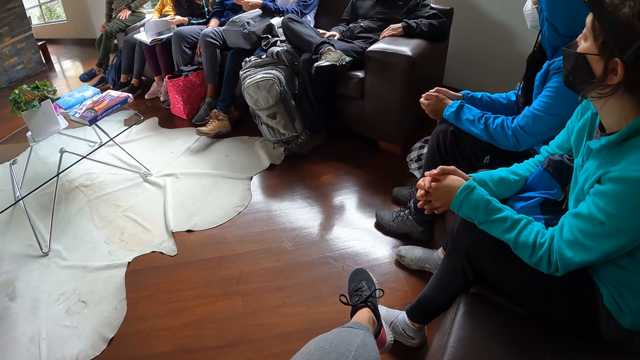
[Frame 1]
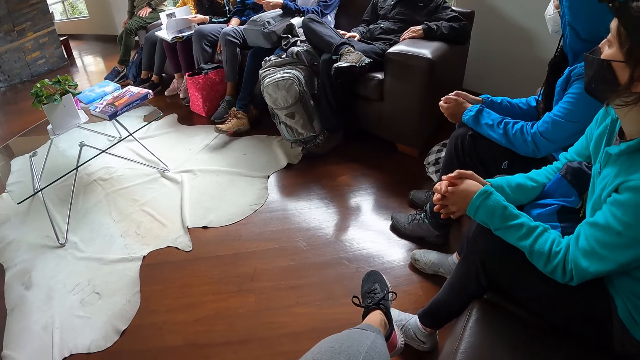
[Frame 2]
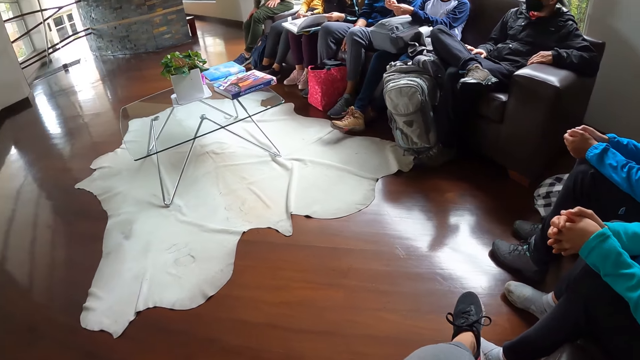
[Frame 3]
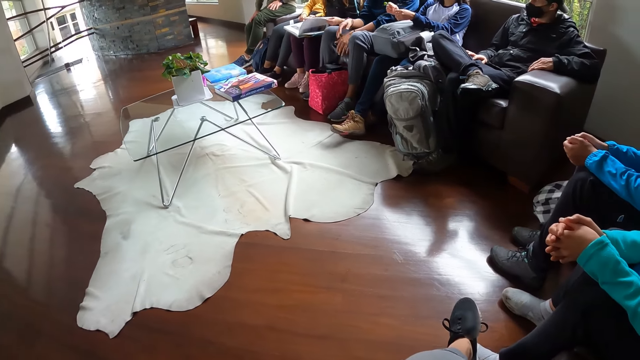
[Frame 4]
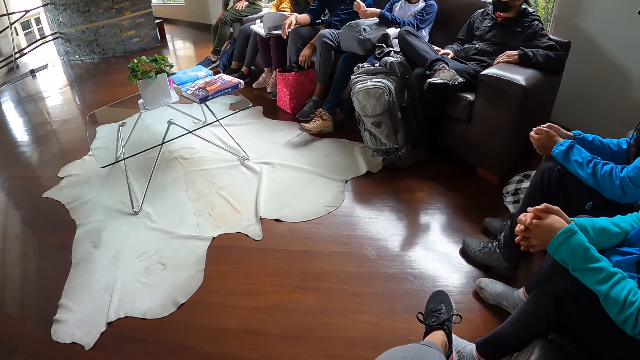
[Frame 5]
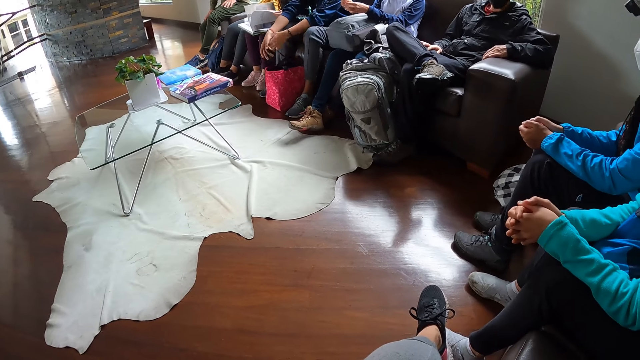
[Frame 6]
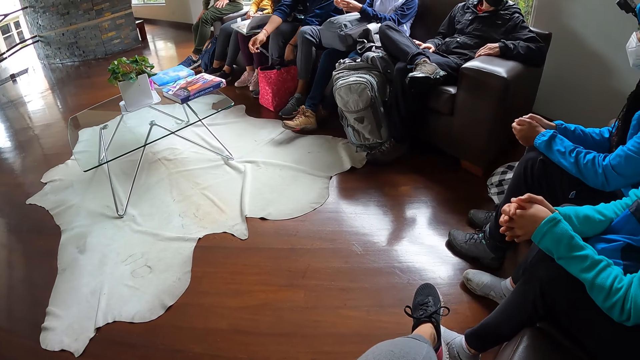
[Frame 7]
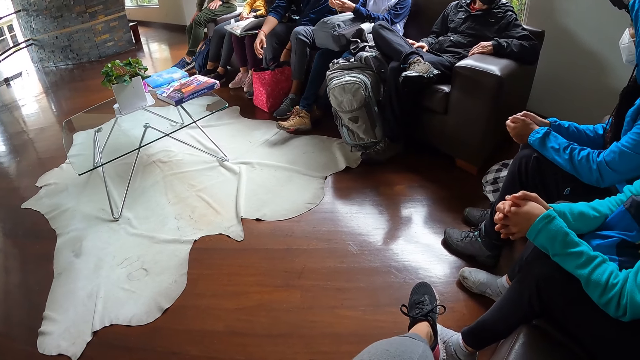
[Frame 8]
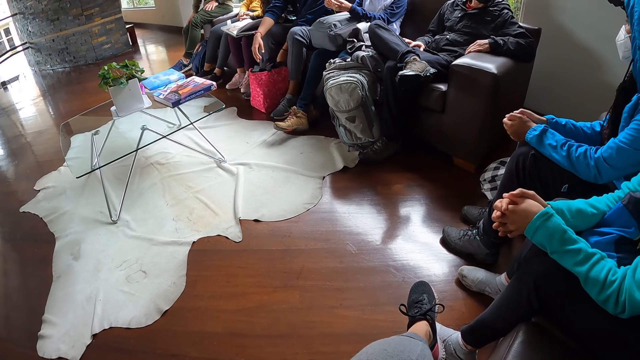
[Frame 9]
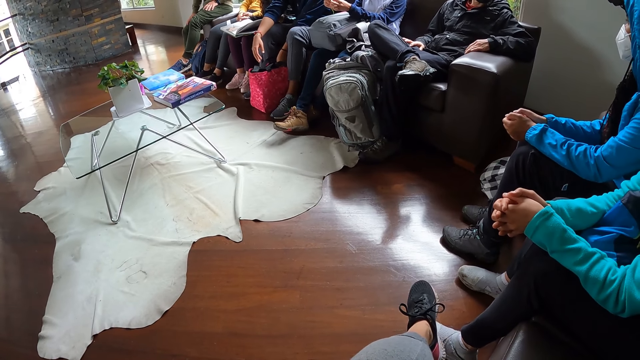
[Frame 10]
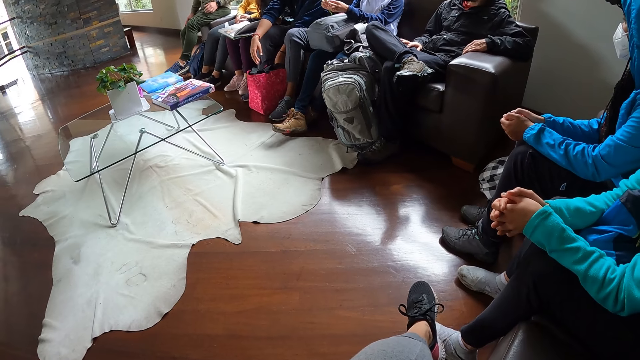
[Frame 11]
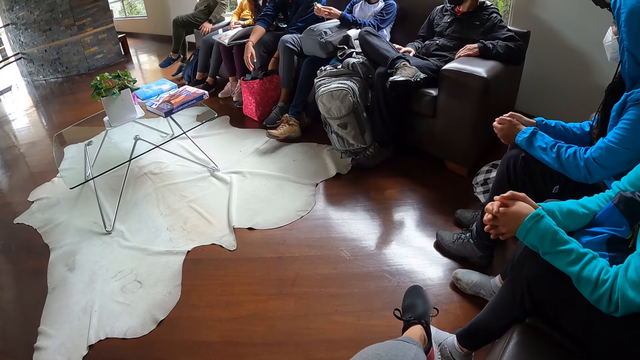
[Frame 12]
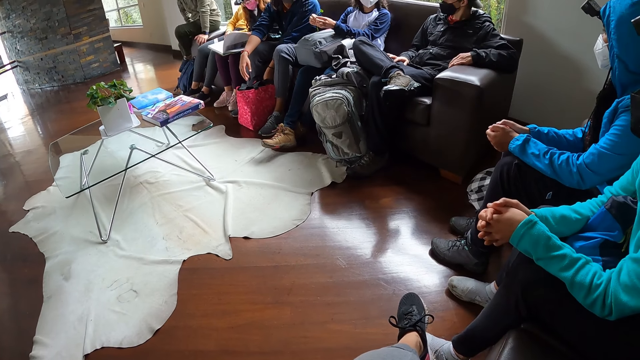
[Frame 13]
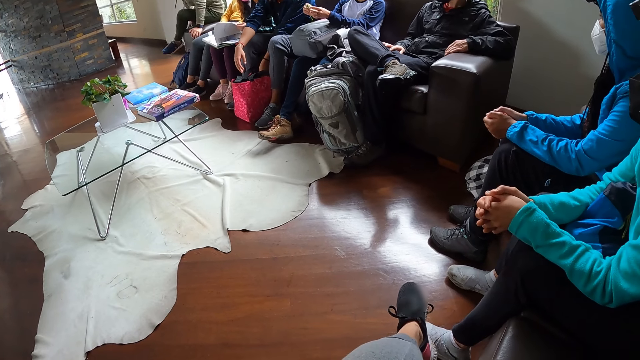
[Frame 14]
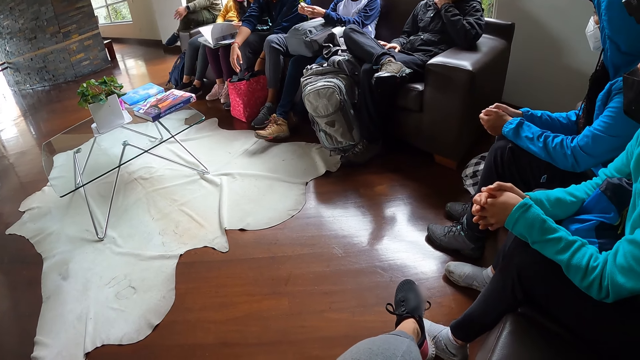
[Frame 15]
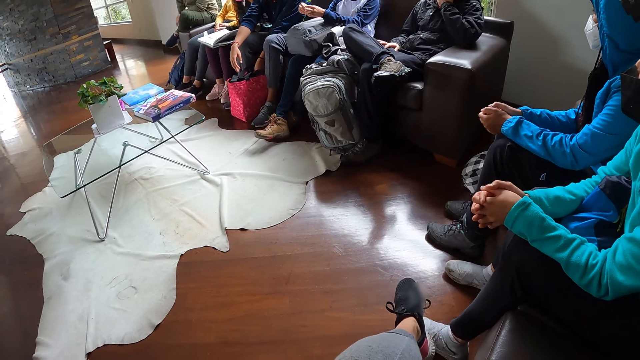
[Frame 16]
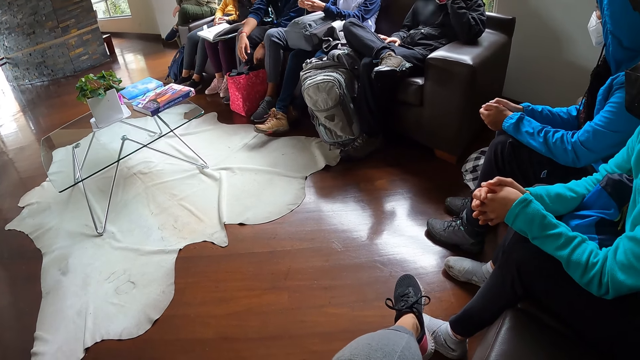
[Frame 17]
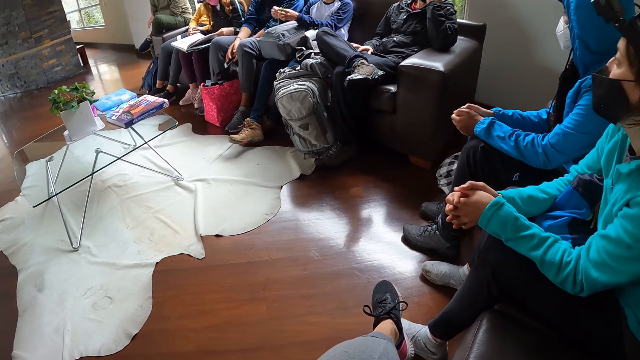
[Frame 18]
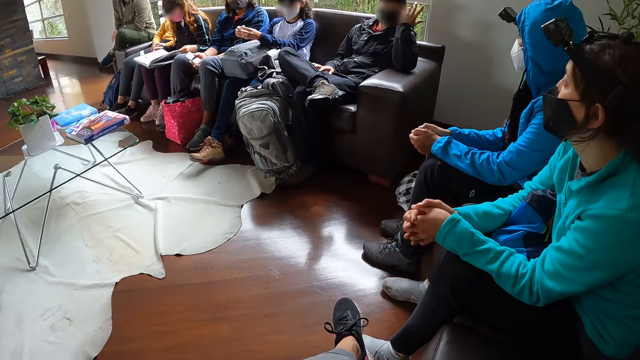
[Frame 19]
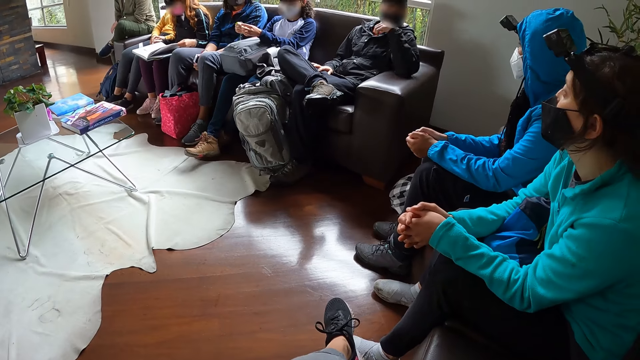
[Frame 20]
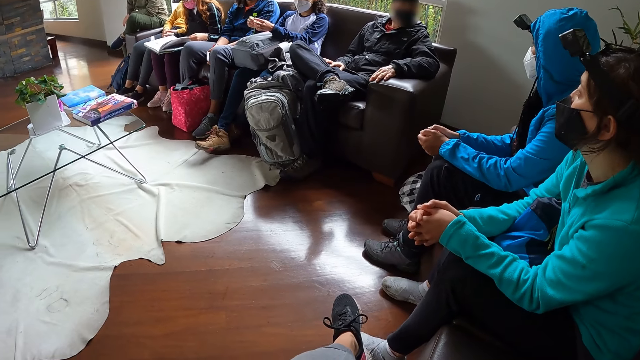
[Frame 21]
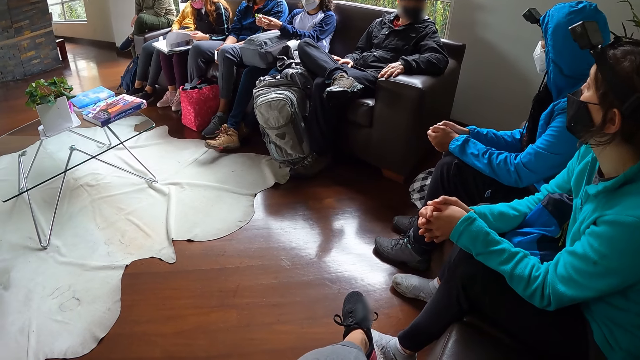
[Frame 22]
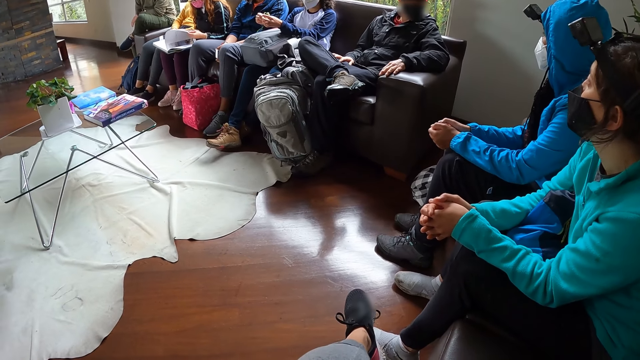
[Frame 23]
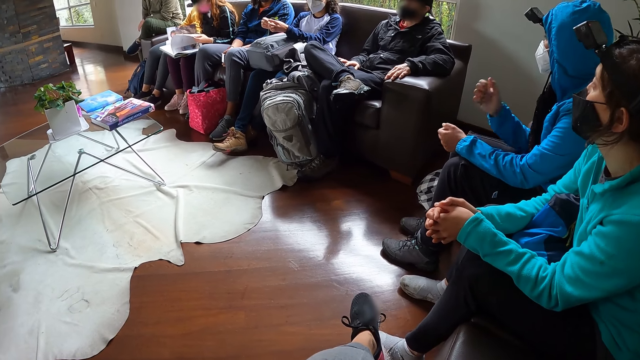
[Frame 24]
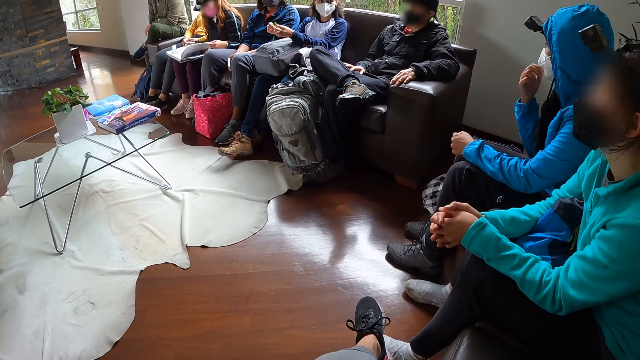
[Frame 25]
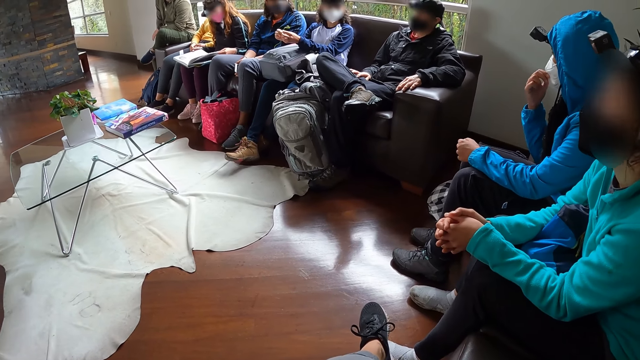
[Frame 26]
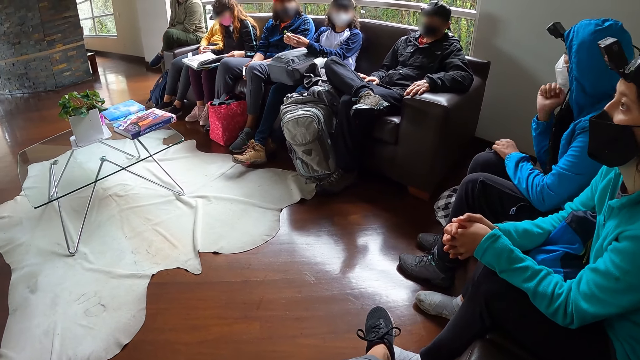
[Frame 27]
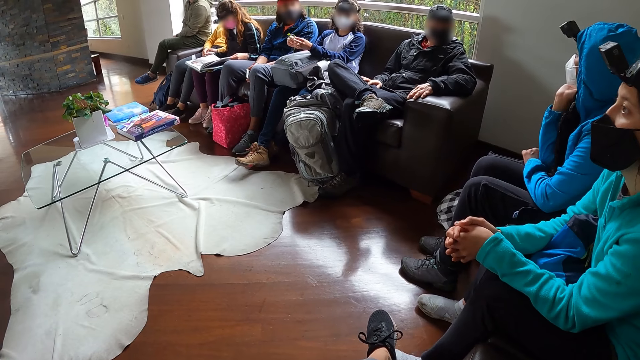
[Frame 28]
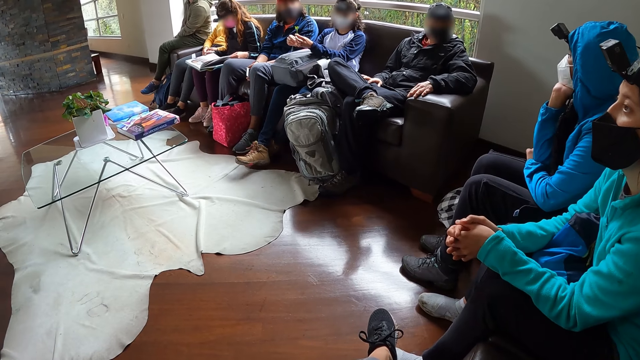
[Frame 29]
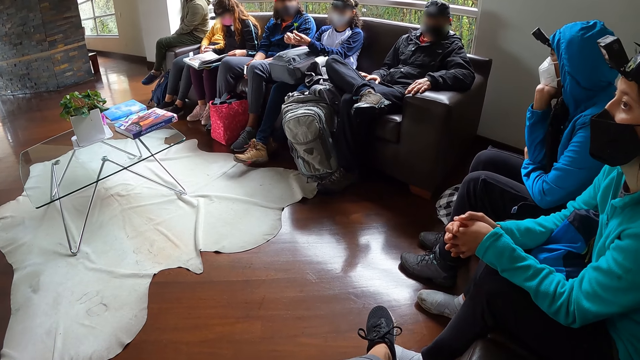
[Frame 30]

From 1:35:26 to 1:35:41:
A woman flips a page in the book on her lap with her left hand. A man holds the bag strap with his right hand. The woman flips a page in the book on her lap with her left hand. The man transfers the bag strap in his left hand to his right hand. The man drops the bag strap in his left hand. Another man moves his body on the armrest of the sofa. The woman flips a page in the book on her lap with her left hand. The other man places his left leg on the armrest of the sofa. The first man picks up a phone from the bag on the floor with his left hand. The woman flips a page in the book on her lap with her left hand. Another woman adjusts her nose mask with her right hand. The second woman places her left hand on her face.

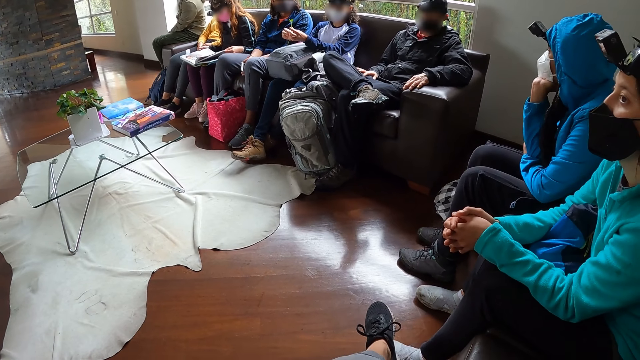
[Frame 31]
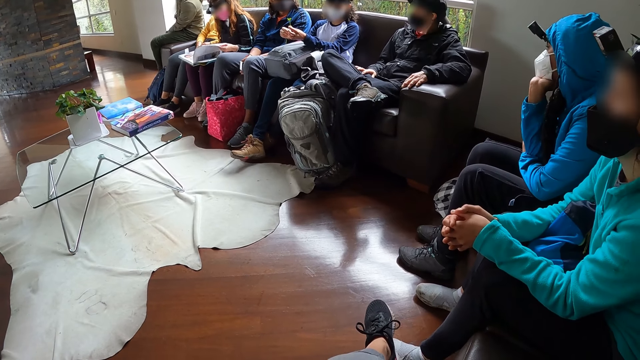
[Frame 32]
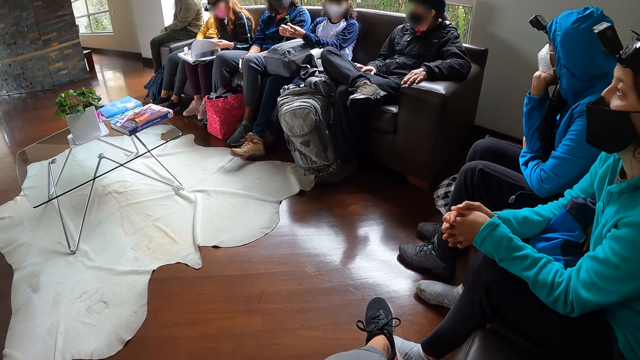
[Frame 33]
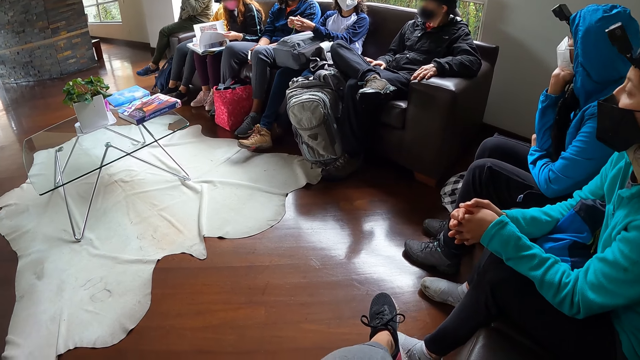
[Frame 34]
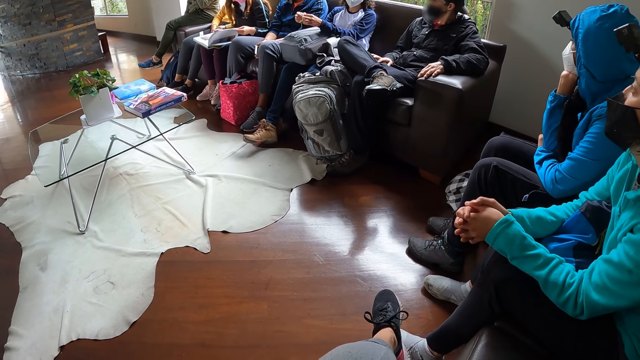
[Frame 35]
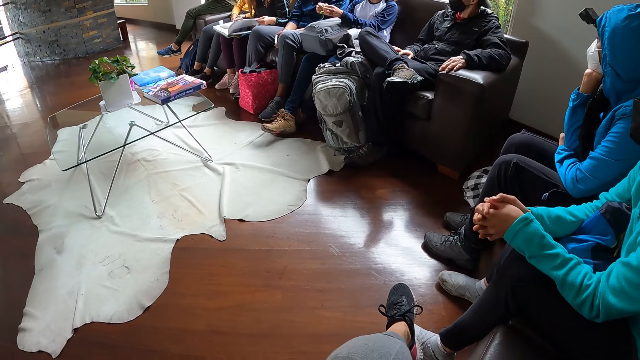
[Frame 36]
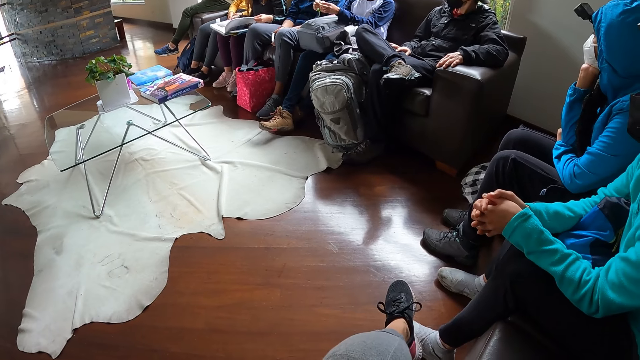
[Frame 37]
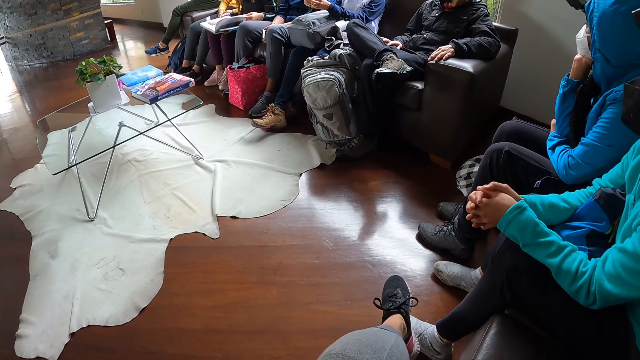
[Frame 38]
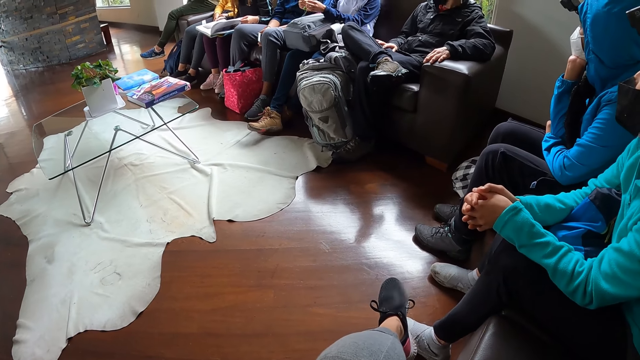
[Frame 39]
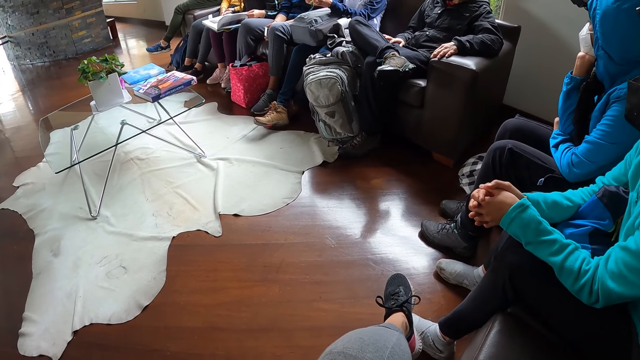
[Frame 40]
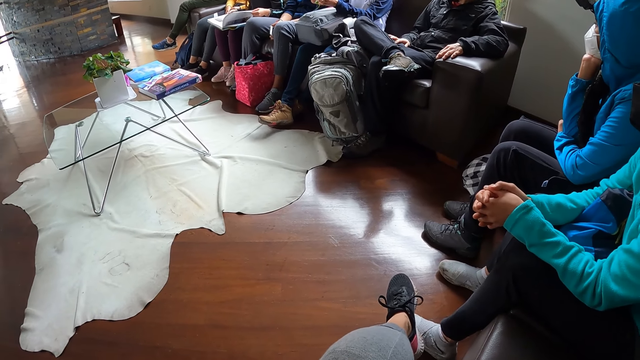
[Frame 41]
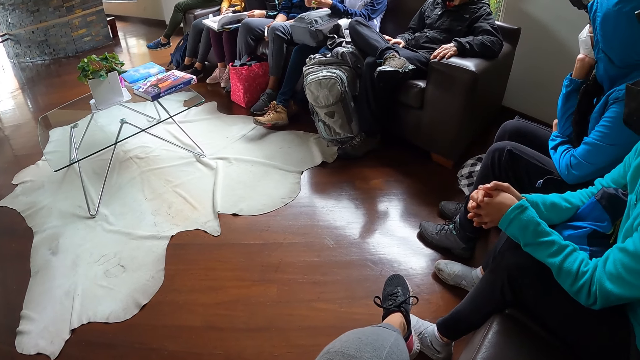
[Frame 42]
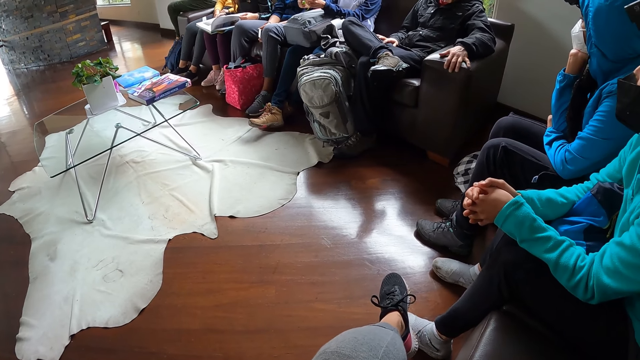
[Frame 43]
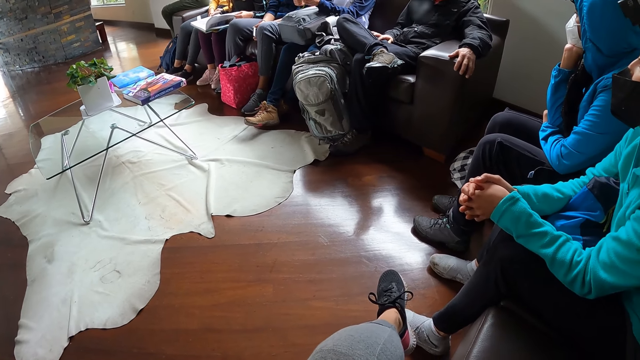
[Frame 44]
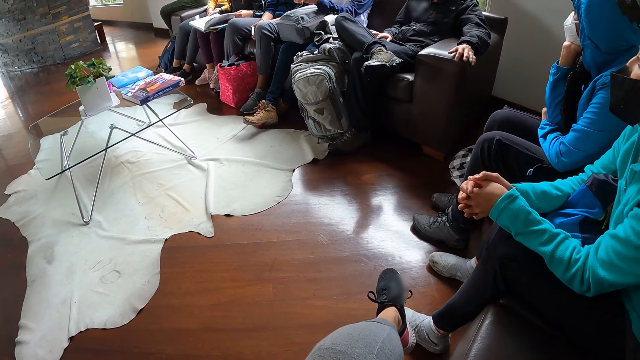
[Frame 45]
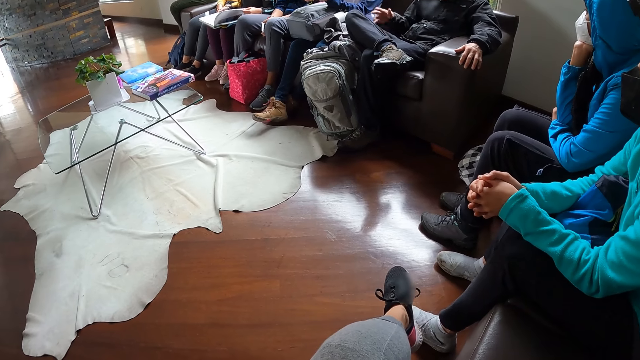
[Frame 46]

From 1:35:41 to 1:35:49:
A woman flips a page in the book on her lap with her left hand. A man moves his left hand on the armrest of the sofa.
